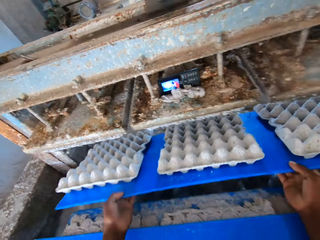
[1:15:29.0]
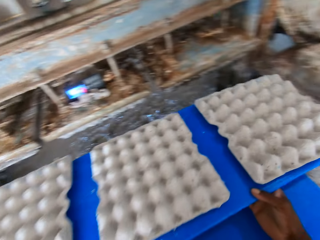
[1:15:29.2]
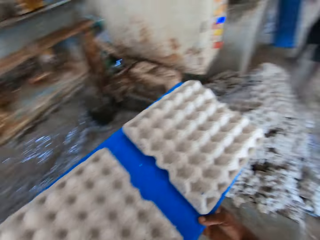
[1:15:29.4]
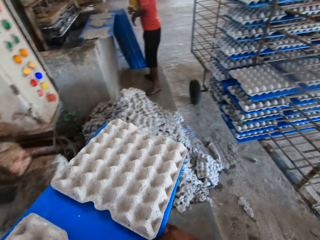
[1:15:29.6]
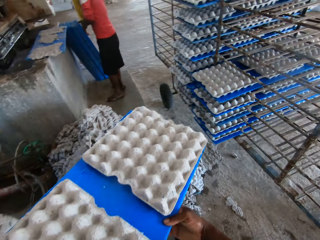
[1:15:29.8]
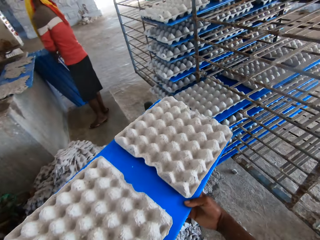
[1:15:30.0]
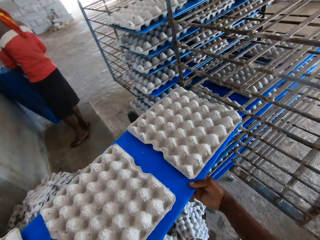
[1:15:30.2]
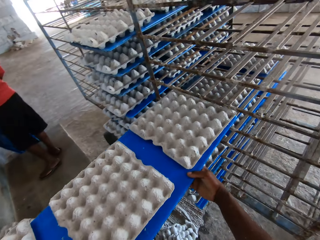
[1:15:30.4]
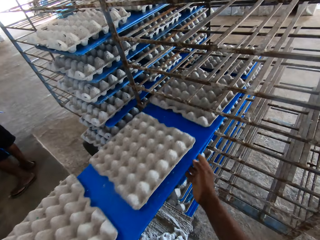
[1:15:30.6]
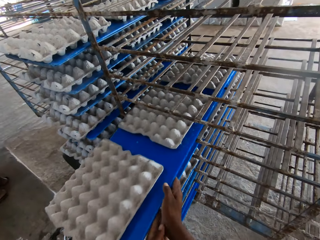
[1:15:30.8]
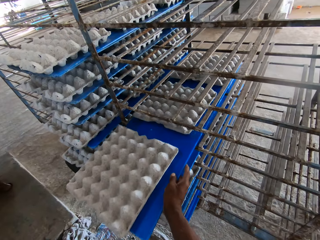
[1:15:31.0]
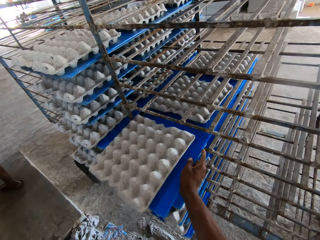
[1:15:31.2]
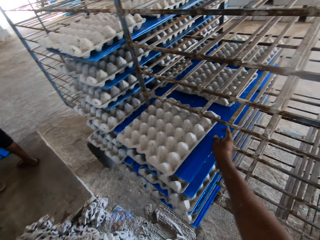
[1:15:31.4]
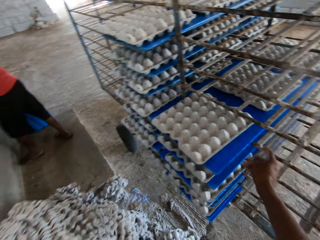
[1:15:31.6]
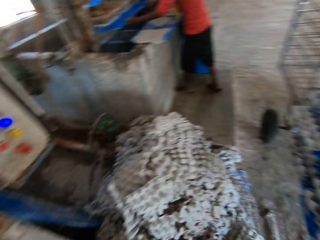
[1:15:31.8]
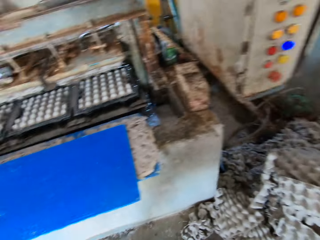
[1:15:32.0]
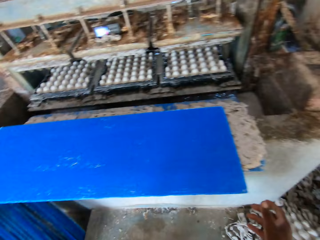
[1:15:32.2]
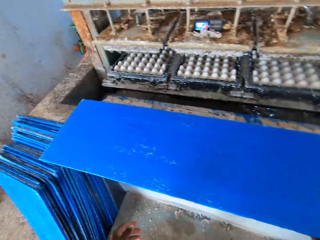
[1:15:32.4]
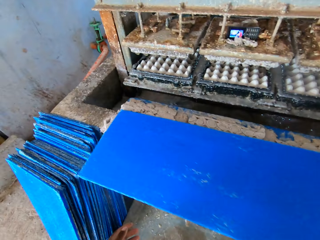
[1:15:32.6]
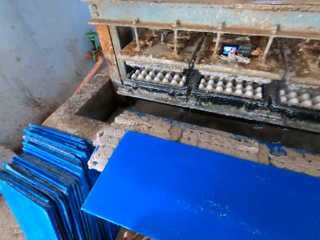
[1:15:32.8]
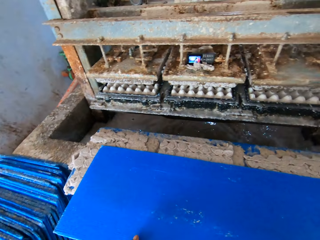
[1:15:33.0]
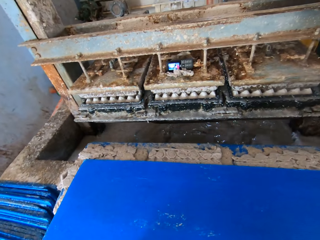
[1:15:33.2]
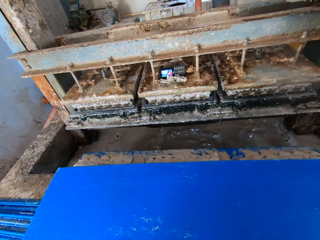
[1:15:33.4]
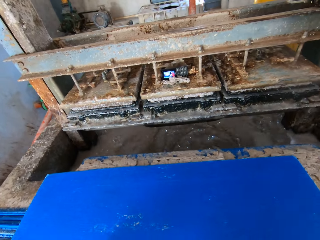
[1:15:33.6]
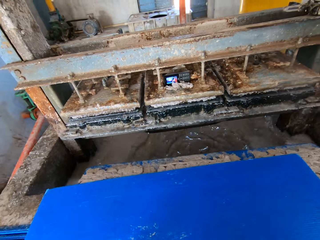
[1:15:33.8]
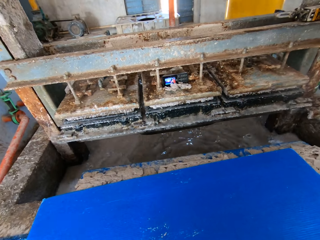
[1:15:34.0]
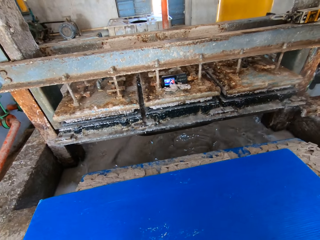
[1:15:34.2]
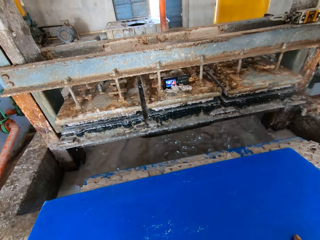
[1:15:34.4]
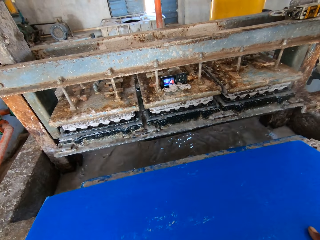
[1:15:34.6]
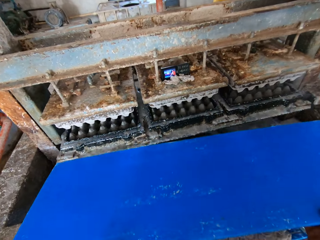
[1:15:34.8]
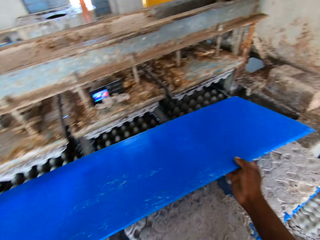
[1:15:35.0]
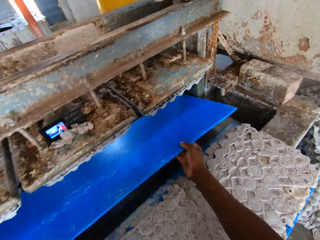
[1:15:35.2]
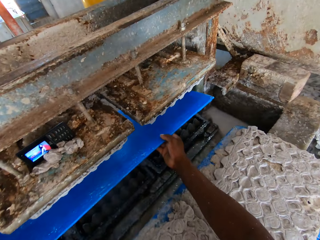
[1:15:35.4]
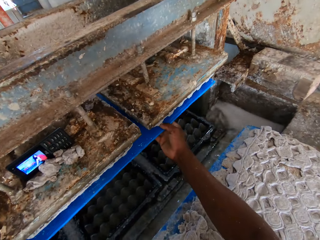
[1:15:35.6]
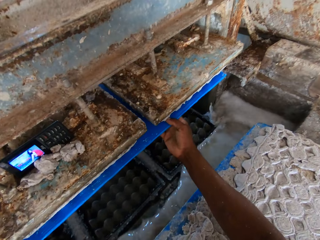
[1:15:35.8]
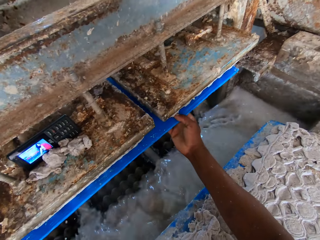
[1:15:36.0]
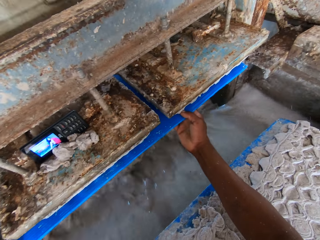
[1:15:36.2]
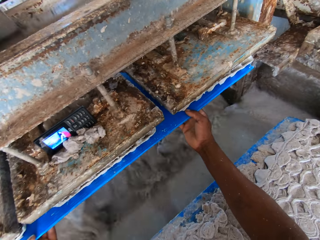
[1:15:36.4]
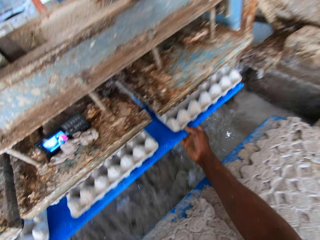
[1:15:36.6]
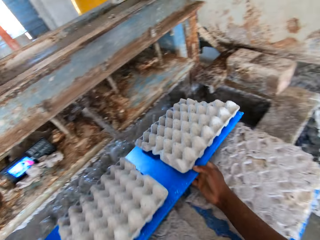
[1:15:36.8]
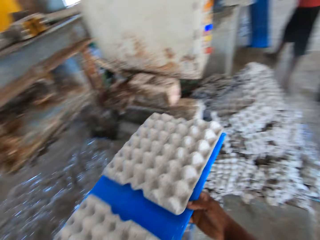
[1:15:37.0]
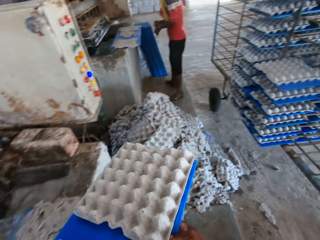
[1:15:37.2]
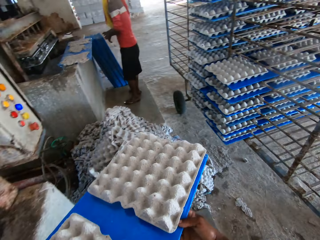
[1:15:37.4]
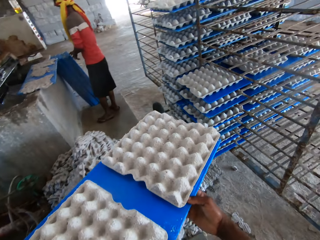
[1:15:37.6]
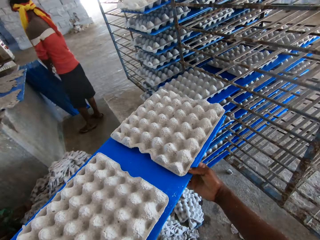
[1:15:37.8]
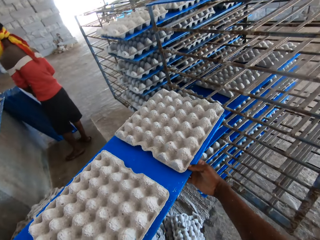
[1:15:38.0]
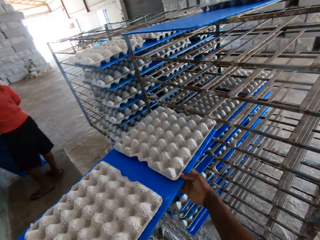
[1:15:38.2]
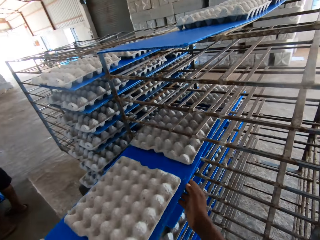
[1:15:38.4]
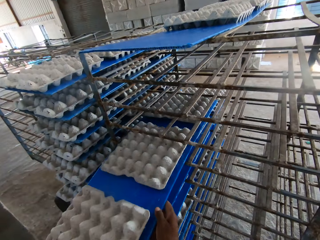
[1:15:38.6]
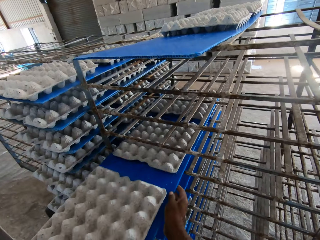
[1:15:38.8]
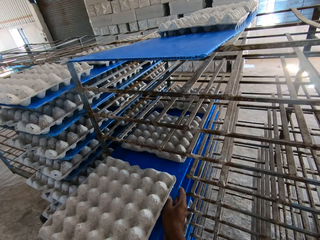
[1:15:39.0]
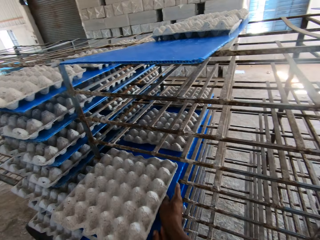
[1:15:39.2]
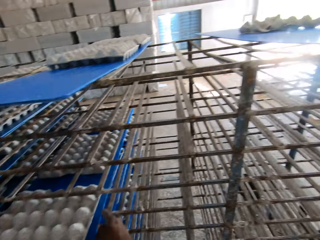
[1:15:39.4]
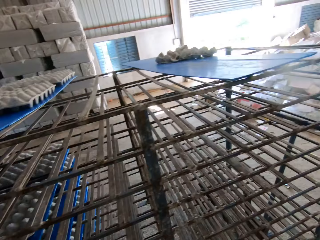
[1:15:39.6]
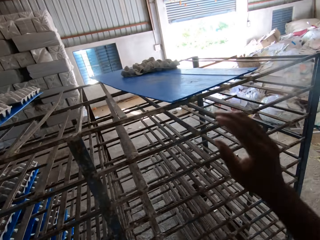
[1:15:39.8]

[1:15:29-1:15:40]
The camera wearer removes the board or blue tray from the machine. A man touches the blue tray on the floor with his hands. The camera wearer inserts the blue tray of egg trays in the trolley with his hands. He picks the blue tray from the egg tray making machine with his hands. He places the blue tray under the egg tray making machine with his hands. He removes the board from the machine. The man touches the blue tray on the floor with his hands. The camera wearer inserts the blue tray of egg trays in the trolley with his hands.

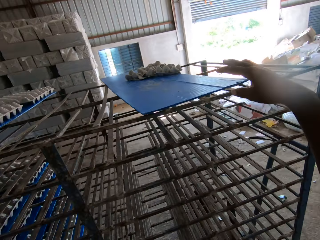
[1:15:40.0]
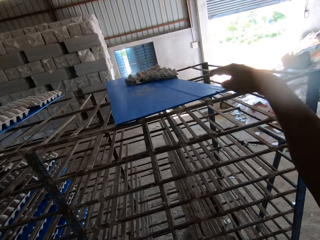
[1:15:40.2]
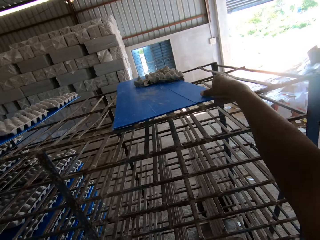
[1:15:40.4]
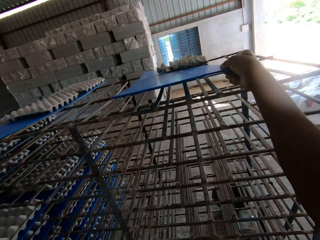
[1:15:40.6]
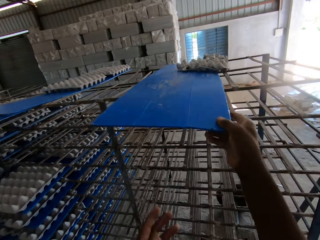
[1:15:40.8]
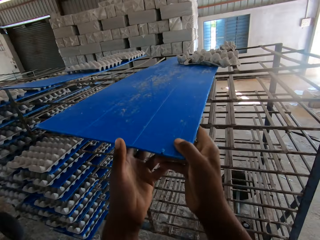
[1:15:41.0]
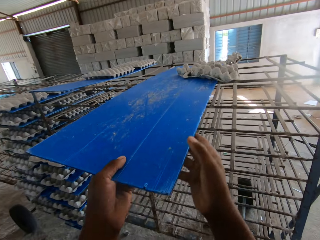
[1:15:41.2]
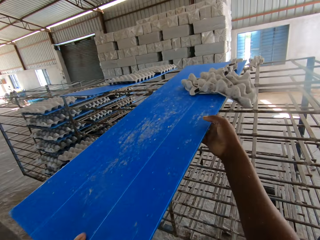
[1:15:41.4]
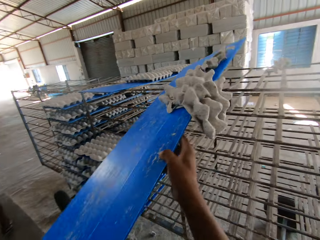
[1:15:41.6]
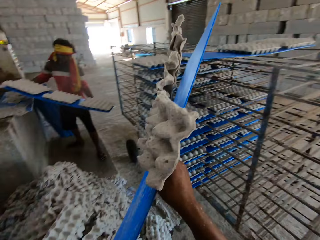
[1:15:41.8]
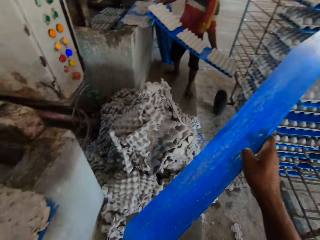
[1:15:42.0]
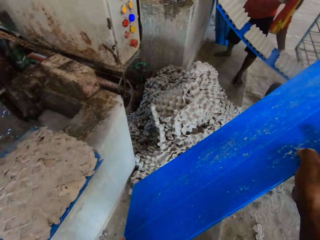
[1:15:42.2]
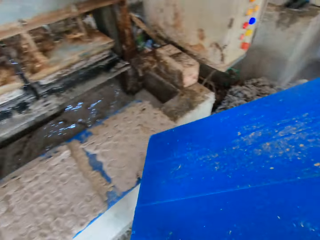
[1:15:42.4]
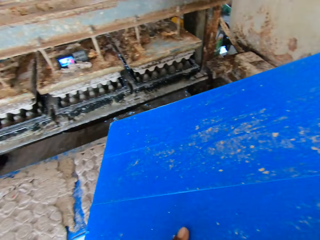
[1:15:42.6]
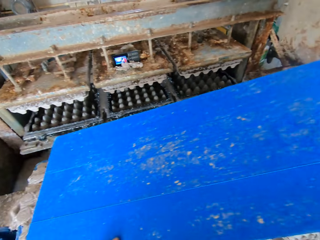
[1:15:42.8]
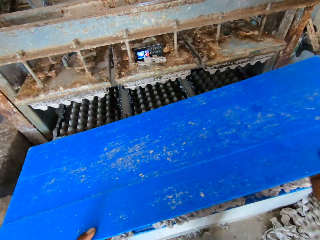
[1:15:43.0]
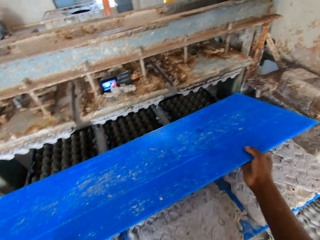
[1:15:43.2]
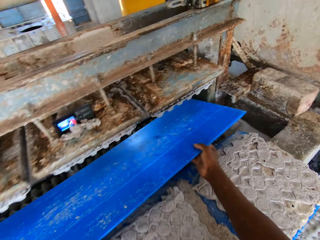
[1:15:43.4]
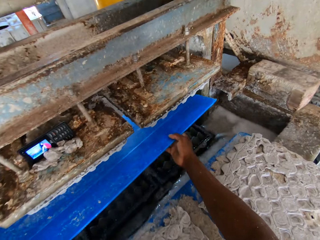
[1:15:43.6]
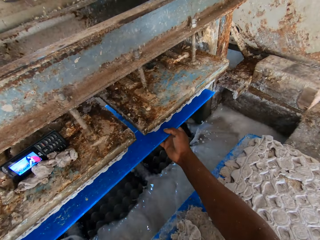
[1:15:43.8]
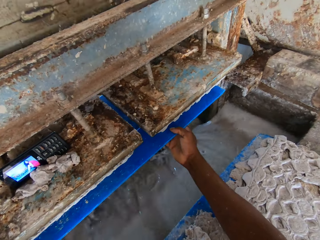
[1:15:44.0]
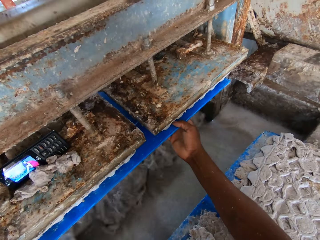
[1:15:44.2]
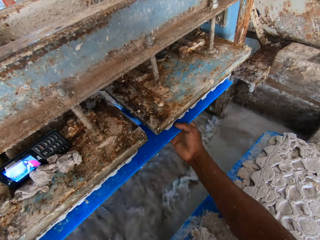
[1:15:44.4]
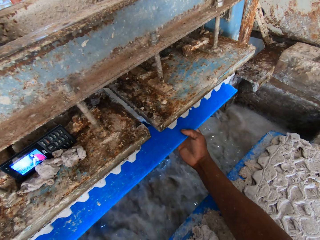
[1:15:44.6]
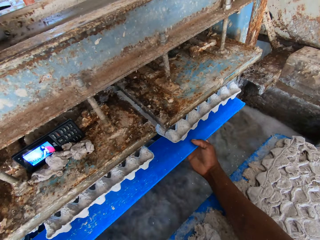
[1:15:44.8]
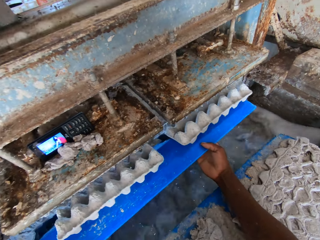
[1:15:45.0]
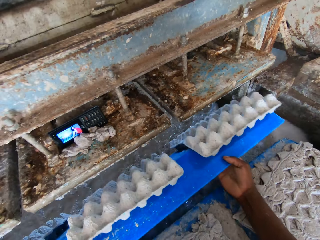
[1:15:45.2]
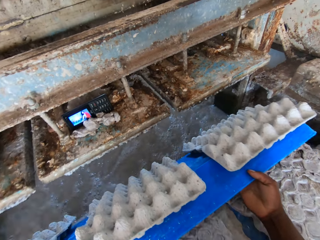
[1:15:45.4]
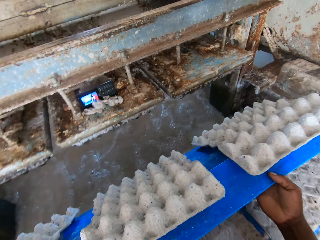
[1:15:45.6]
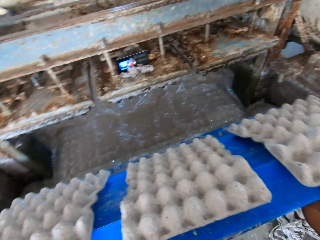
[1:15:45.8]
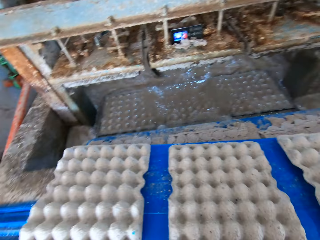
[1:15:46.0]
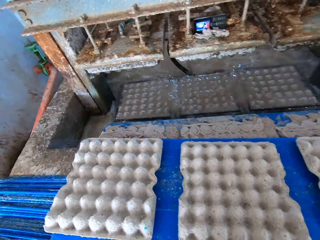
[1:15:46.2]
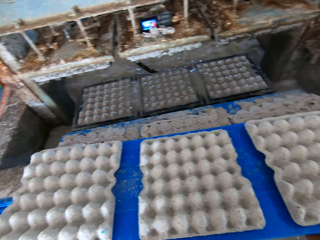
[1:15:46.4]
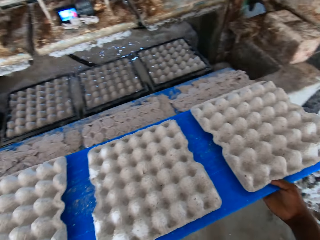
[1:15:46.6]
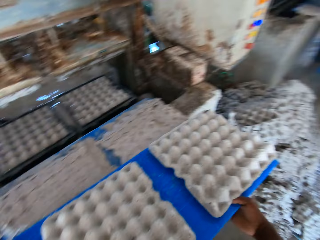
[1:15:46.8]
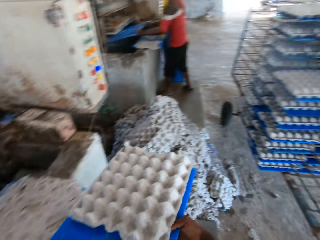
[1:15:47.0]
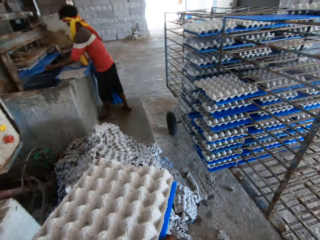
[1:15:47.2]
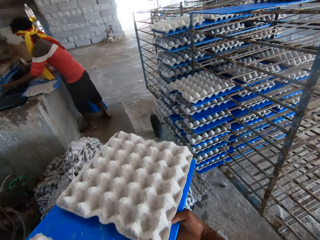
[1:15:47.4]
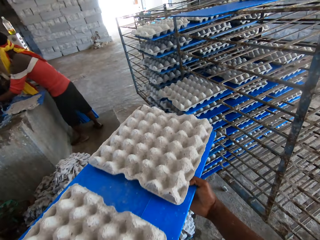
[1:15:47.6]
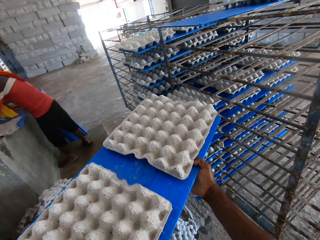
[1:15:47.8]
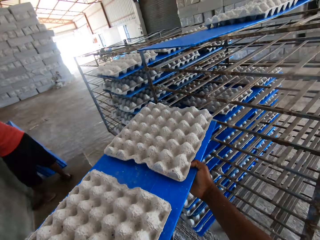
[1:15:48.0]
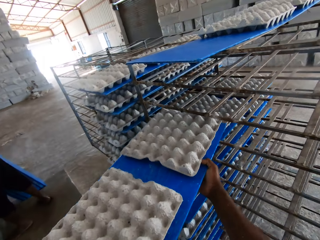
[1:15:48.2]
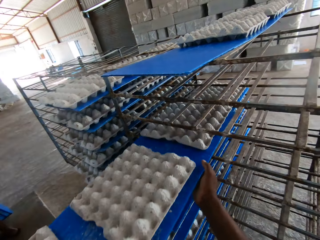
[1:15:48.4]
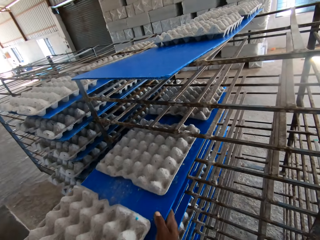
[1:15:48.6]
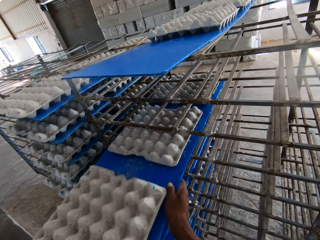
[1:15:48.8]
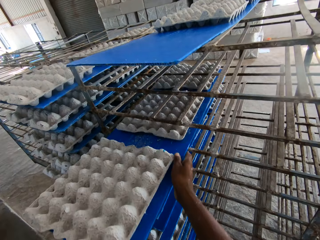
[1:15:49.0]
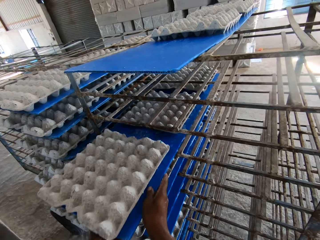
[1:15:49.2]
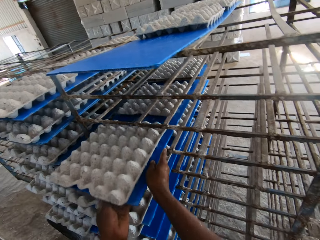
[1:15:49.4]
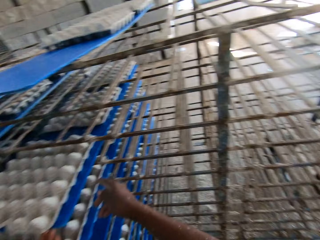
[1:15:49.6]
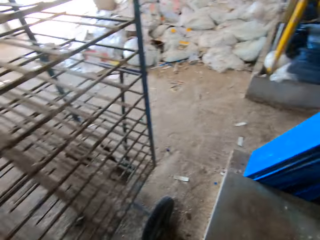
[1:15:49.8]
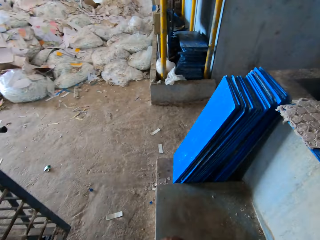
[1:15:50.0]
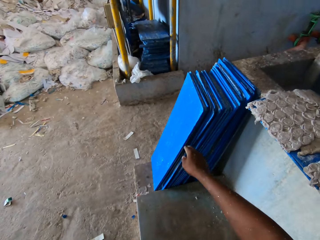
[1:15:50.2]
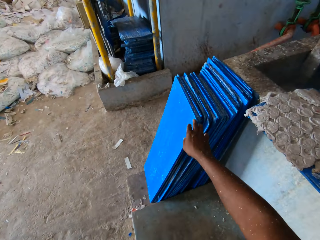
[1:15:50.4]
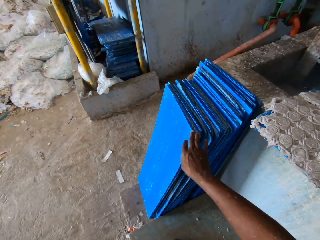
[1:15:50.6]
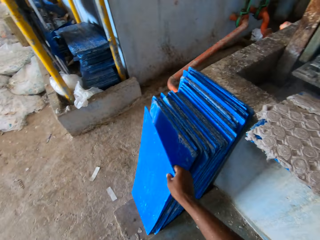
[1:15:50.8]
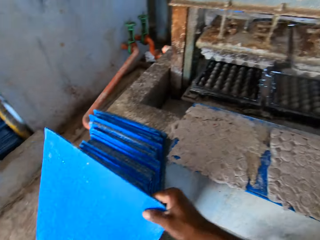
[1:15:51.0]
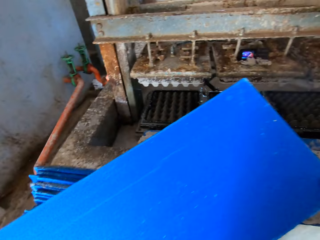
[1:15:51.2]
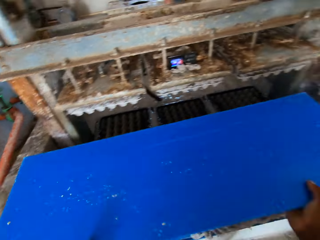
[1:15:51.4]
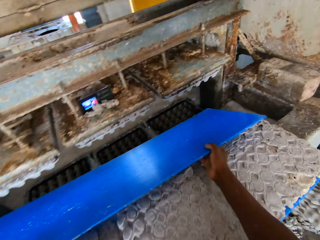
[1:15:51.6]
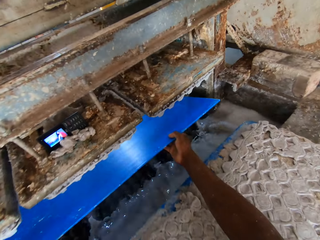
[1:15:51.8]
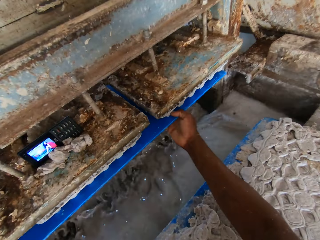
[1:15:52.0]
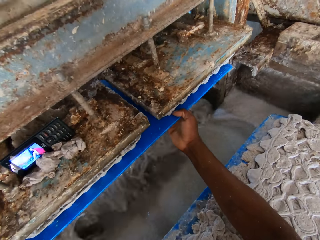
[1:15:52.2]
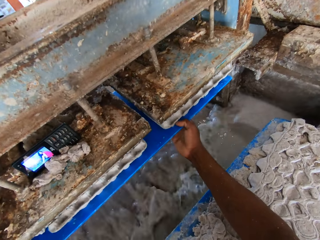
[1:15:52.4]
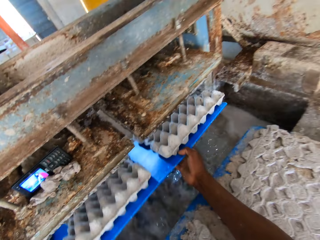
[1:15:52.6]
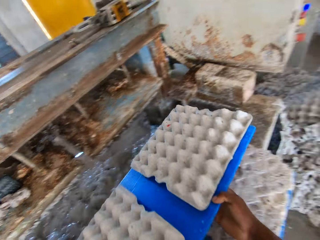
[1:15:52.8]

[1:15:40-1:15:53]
The camera wearer takes the blue tray or board on the trolley with his hands. He throws the egg tray mix on the floor with the blue tray in his right hand. A man inserts the blue tray of egg trays in the trolley with his hands. The camera wearer places the blue tray under the egg tray making machine with his hands. He removes the board from the machine. He drops the blue tray of egg trays on the blue trays on the egg tray making machine with his hands. The man places the blue tray under an egg tray. The camera wearer puts the board on a rack. He picks the board and puts the board on the machine.
